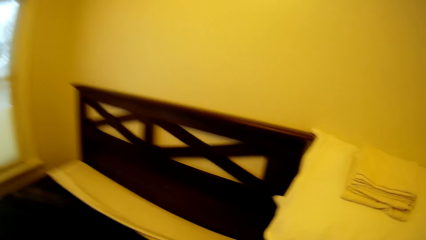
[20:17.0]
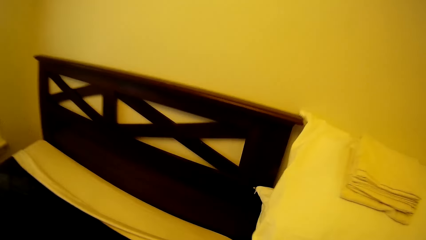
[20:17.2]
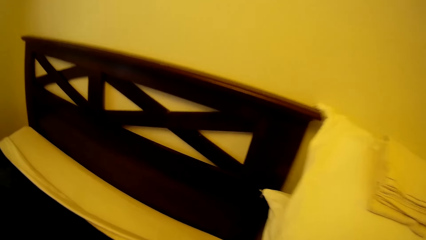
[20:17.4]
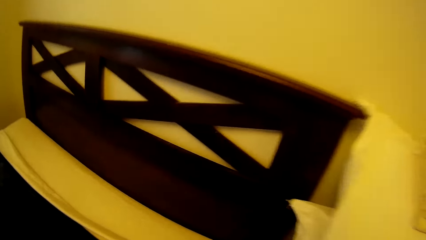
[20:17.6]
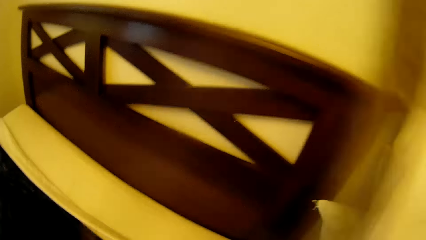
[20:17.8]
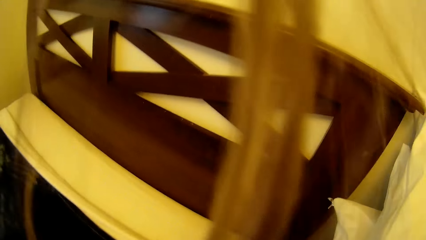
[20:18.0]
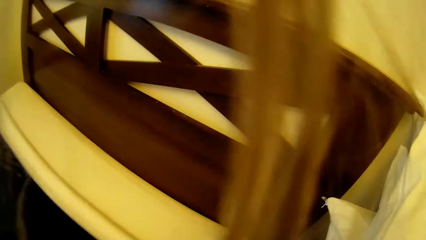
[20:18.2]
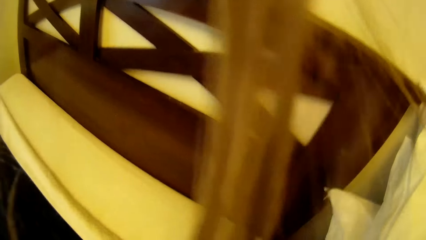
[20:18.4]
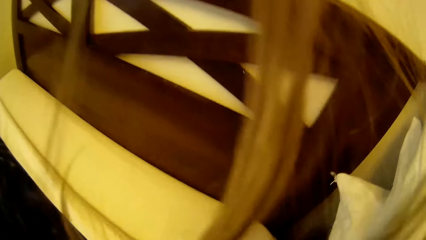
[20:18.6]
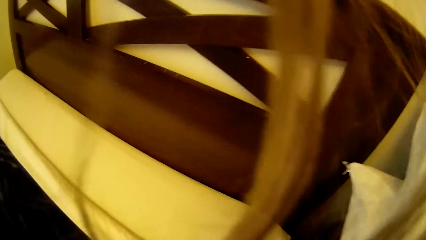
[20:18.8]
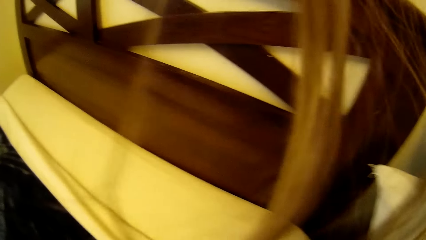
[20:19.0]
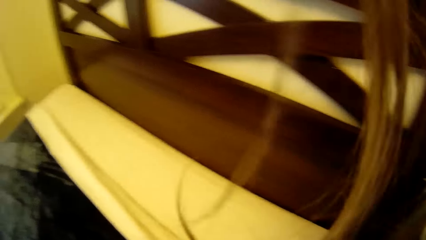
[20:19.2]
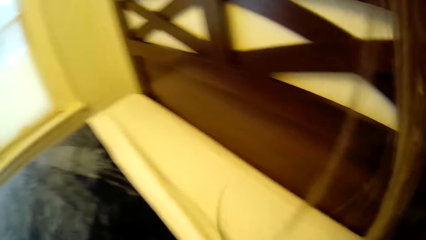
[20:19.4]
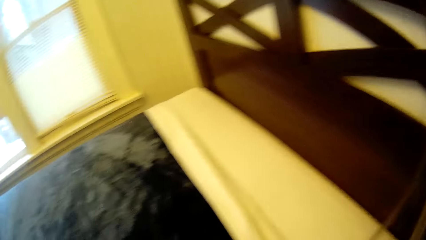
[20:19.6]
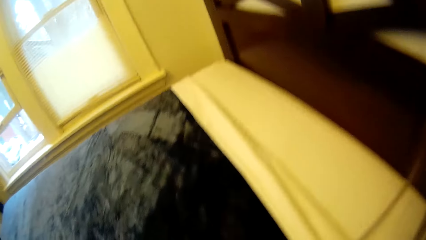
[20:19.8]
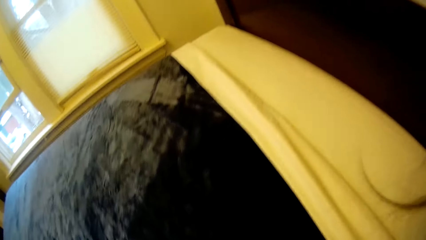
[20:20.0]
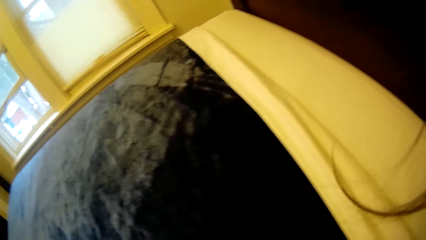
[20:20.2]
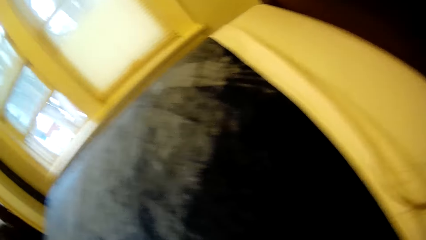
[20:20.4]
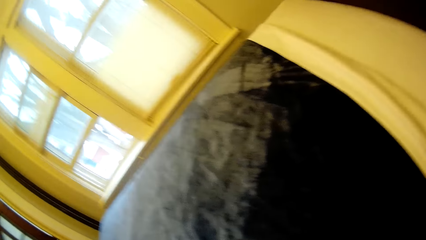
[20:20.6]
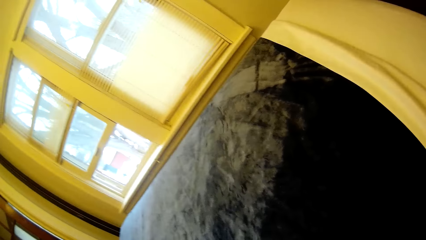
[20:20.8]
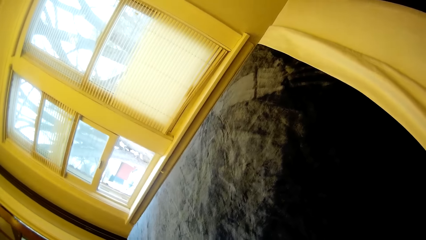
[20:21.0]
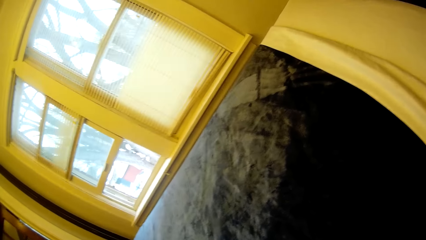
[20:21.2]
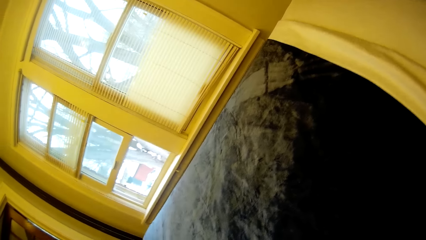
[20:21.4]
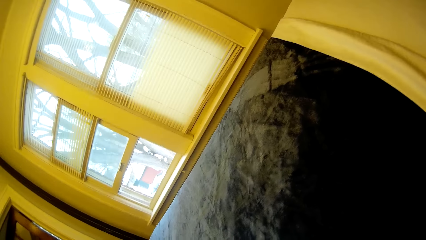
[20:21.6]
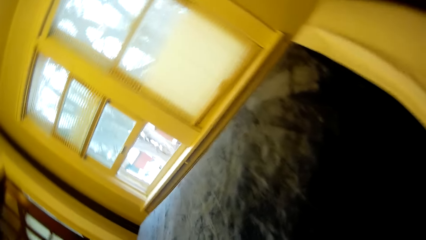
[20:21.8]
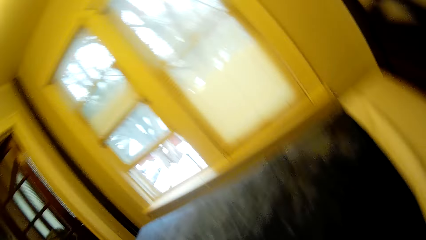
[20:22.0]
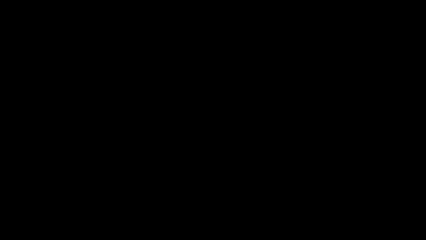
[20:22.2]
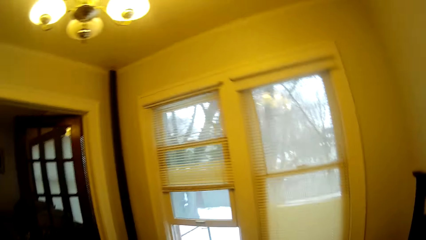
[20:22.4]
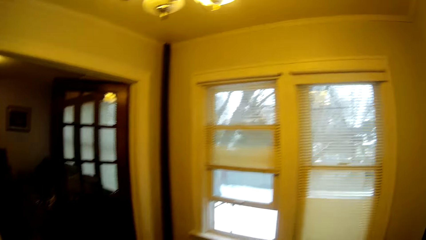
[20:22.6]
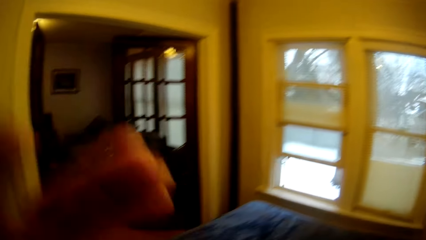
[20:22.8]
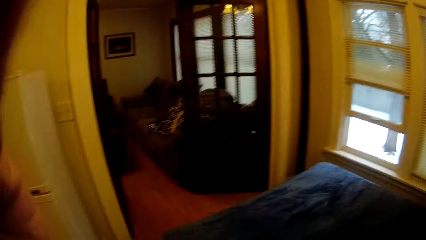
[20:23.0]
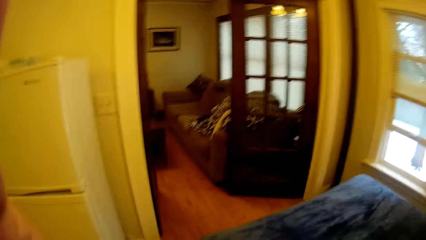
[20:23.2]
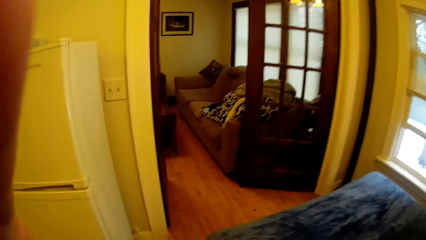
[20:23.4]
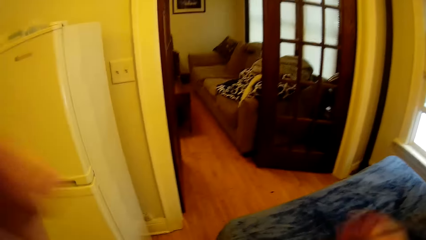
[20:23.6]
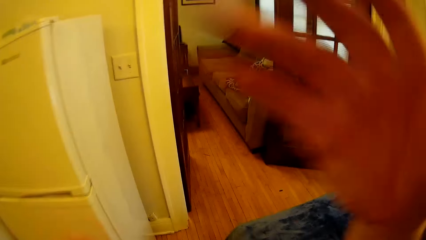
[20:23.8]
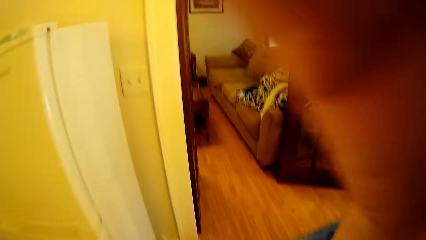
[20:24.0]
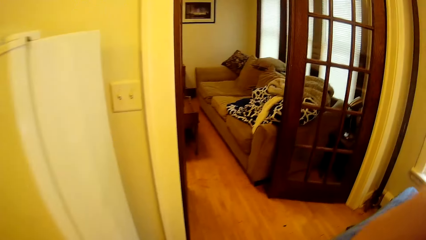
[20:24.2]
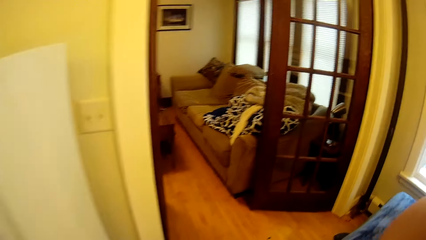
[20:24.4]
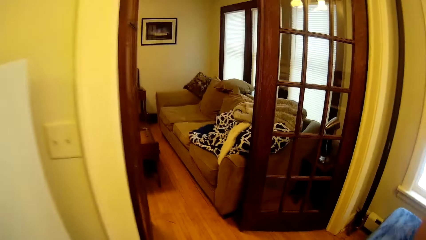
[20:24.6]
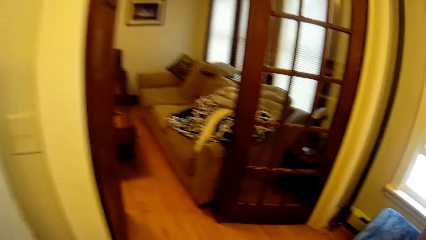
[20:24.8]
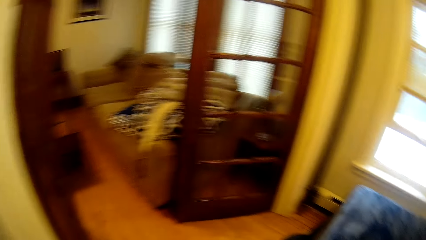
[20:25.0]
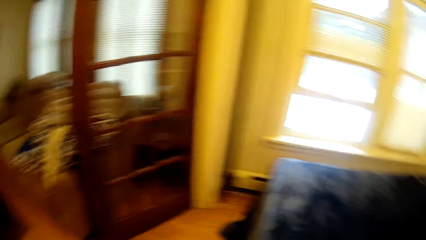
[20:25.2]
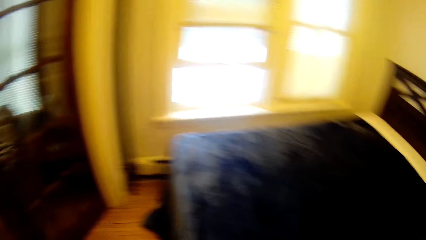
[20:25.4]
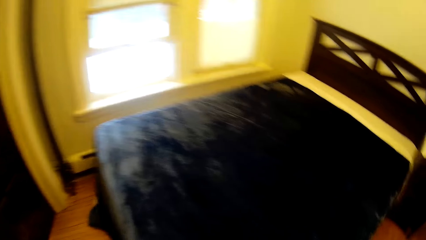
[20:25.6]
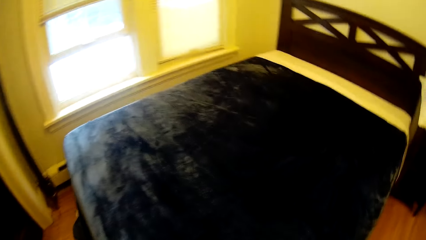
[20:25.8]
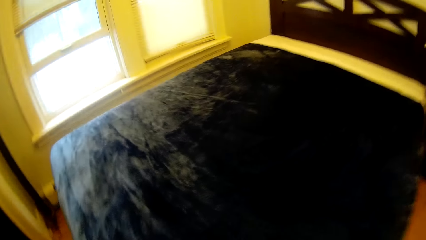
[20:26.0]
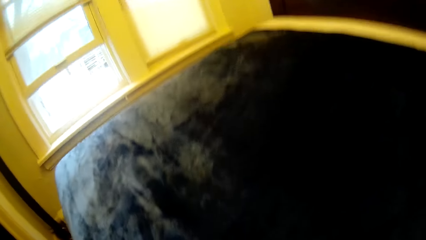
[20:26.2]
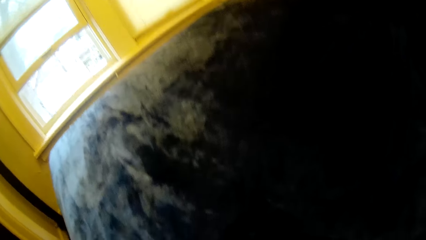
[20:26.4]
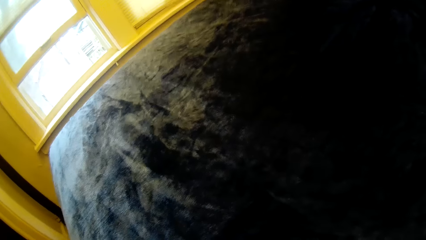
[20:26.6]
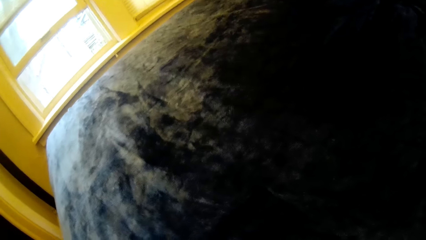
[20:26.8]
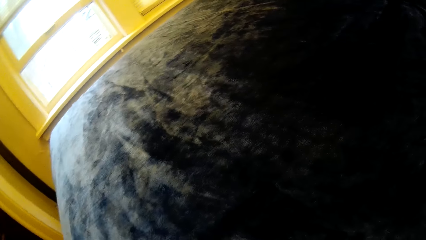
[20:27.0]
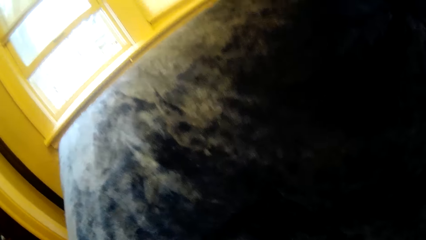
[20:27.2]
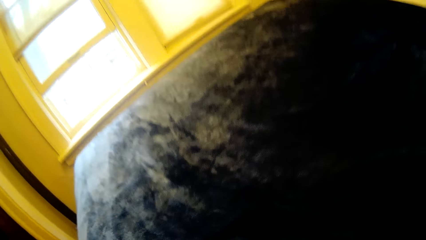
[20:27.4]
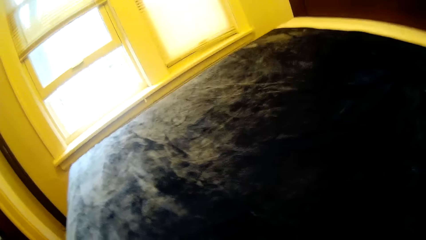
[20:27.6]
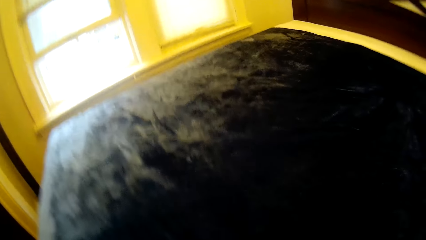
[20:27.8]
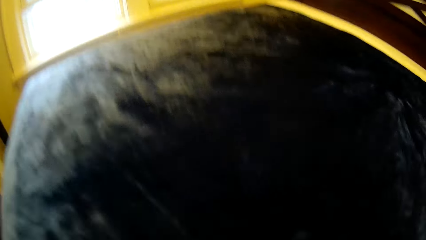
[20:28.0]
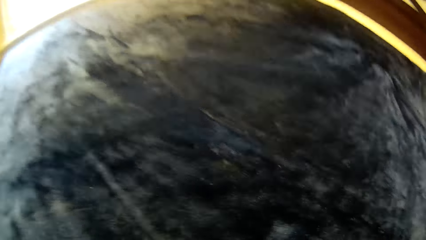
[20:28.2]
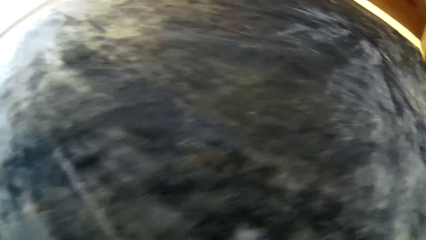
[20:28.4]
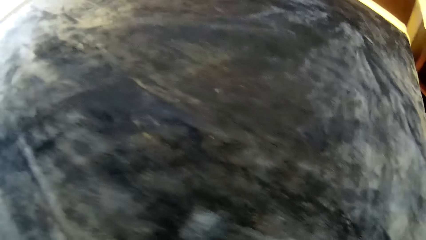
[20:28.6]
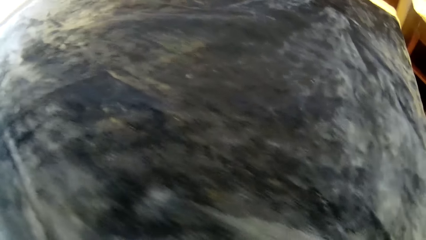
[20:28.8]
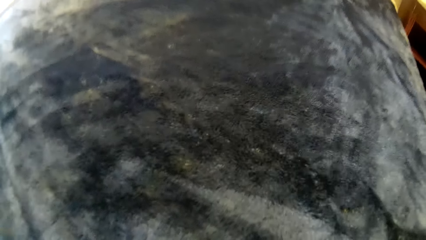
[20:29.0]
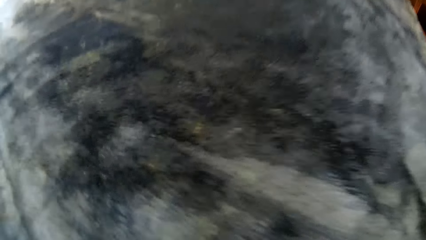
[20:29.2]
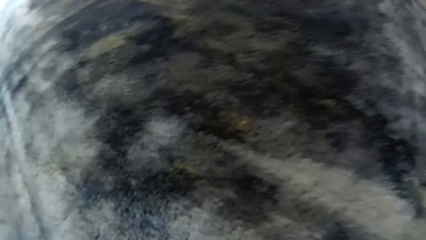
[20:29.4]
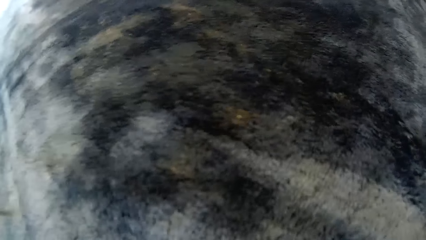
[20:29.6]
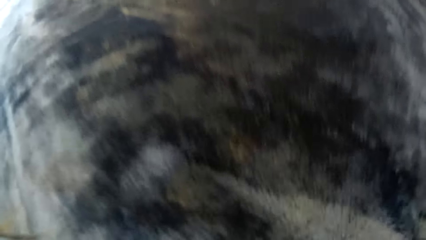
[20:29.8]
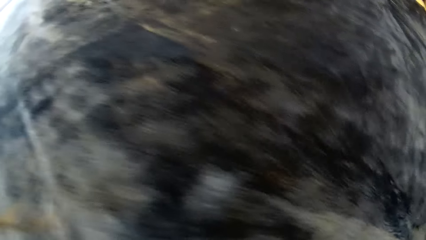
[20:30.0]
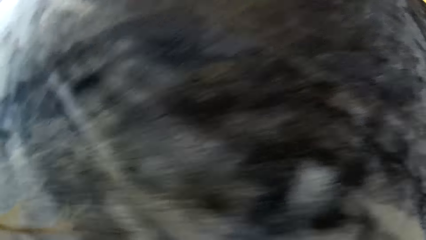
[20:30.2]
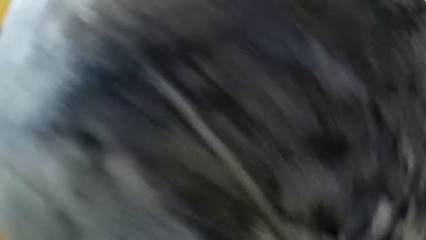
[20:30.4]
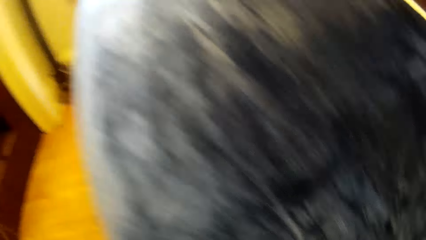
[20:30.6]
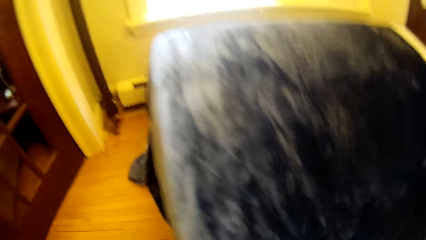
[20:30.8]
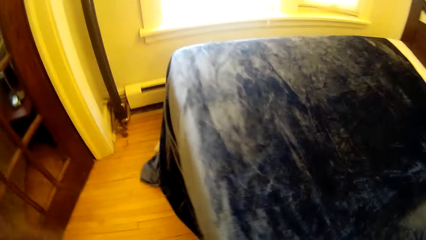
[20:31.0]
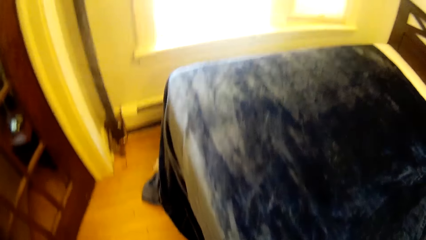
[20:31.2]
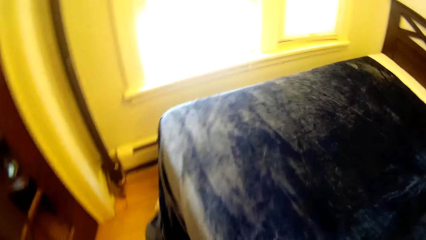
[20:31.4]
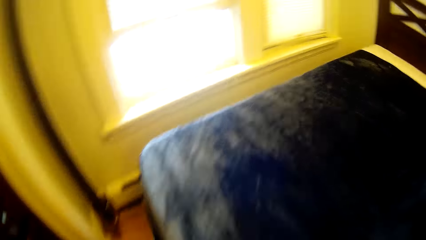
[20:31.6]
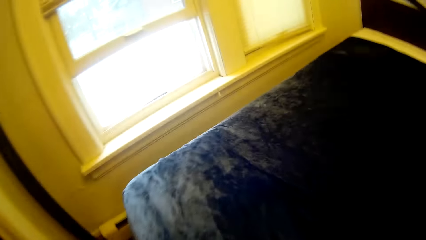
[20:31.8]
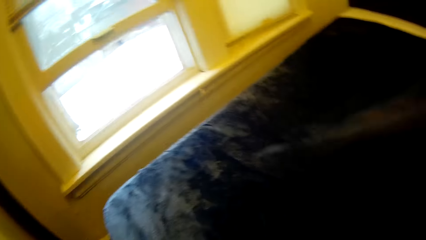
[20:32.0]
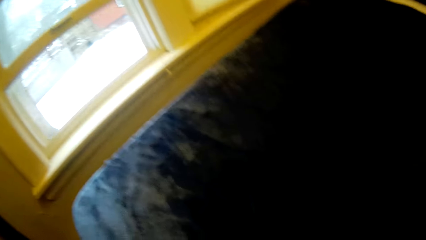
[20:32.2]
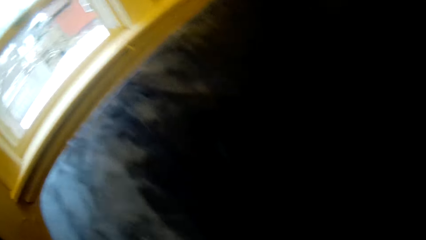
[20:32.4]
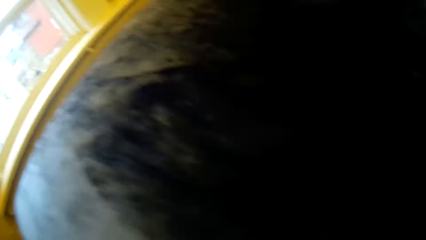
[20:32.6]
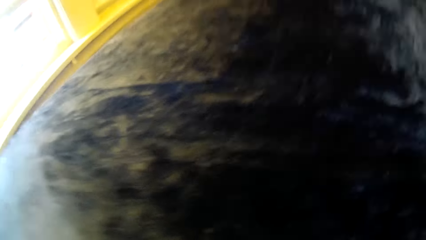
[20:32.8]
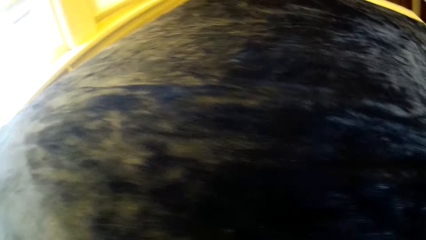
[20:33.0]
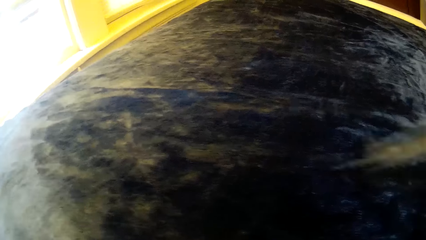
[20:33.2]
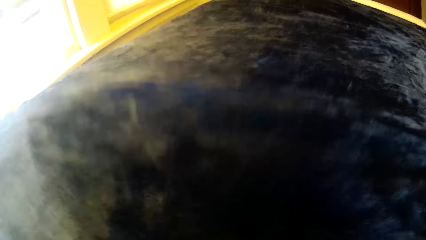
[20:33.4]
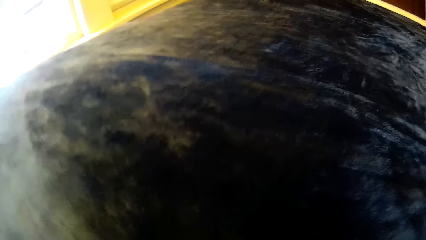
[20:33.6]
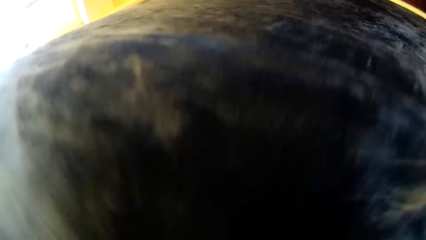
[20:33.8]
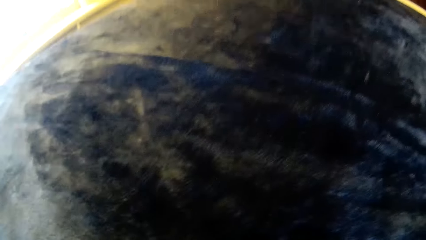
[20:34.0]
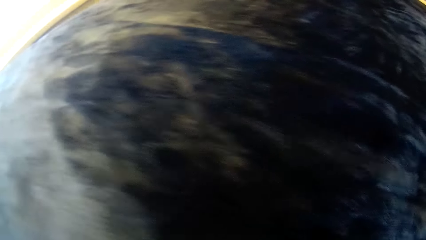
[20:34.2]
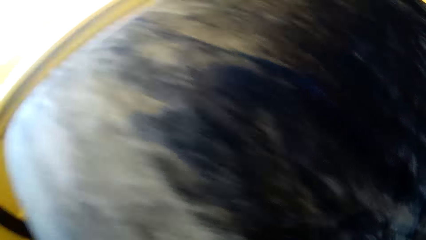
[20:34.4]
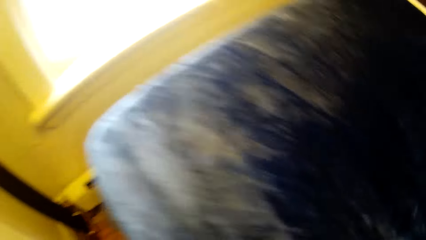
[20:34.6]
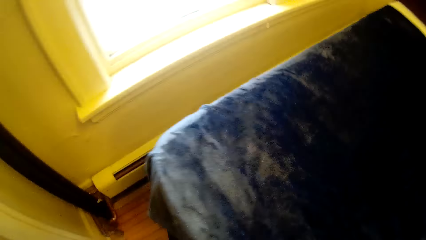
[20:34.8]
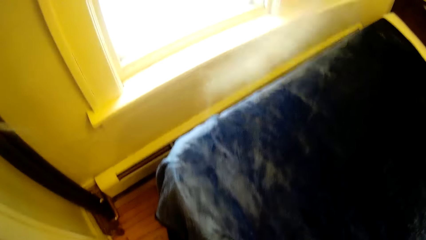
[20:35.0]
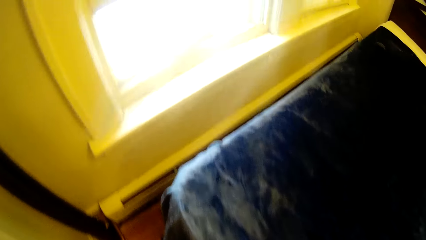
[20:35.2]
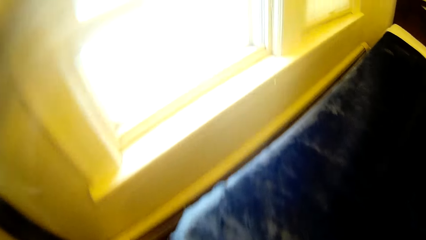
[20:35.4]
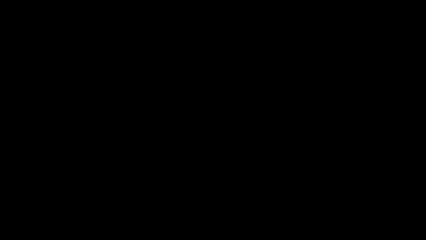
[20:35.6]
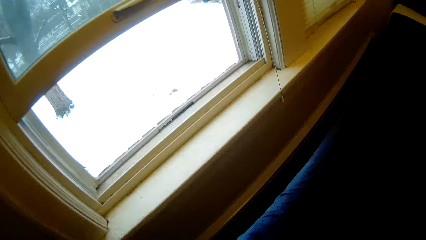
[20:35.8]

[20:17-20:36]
The camera wearer adjusts their hands. They make the bed.
